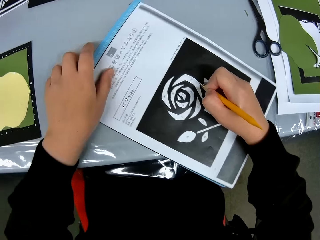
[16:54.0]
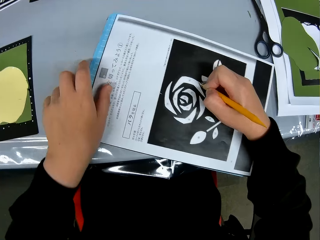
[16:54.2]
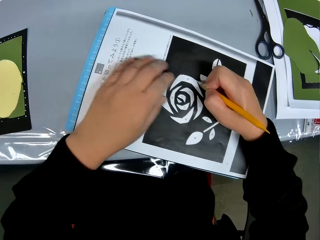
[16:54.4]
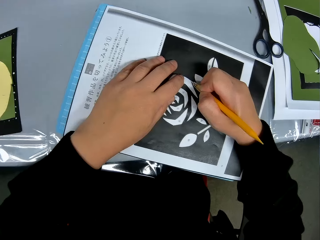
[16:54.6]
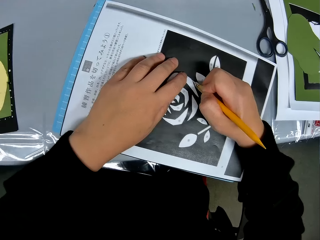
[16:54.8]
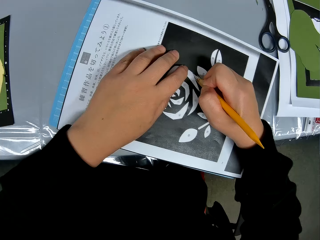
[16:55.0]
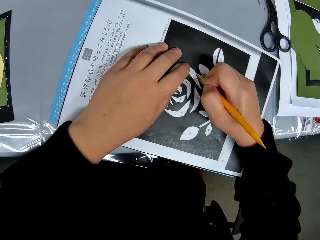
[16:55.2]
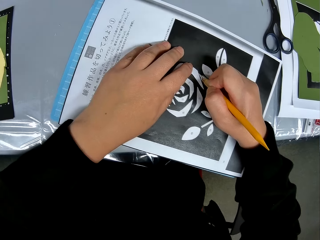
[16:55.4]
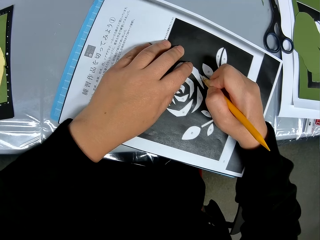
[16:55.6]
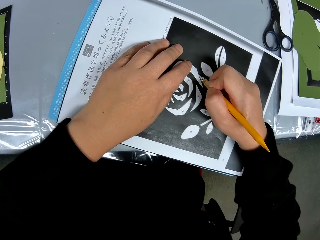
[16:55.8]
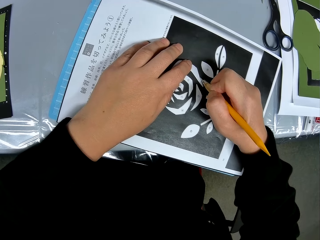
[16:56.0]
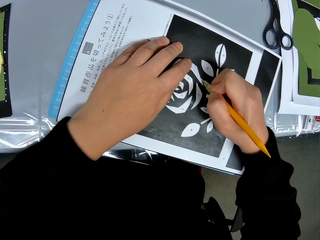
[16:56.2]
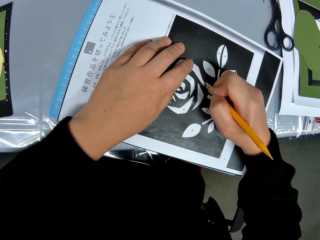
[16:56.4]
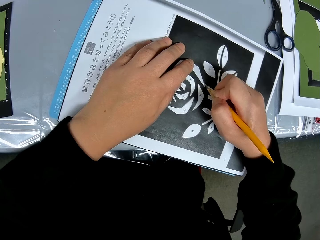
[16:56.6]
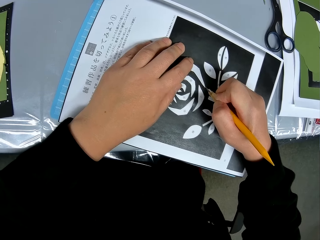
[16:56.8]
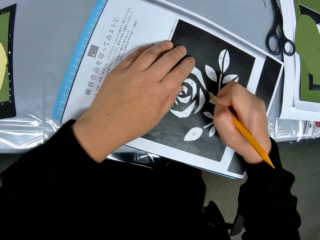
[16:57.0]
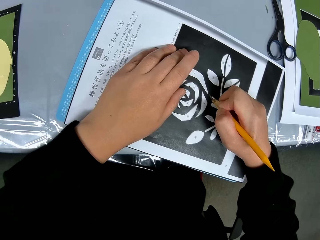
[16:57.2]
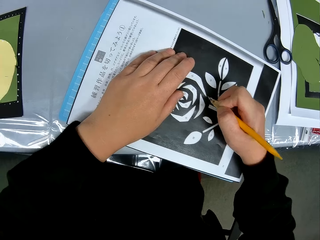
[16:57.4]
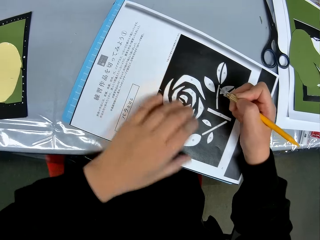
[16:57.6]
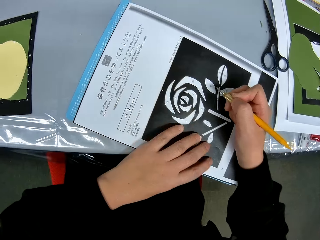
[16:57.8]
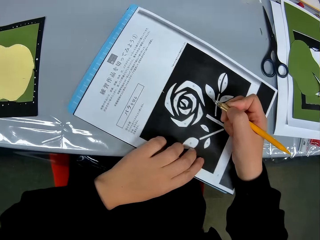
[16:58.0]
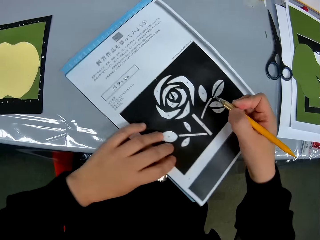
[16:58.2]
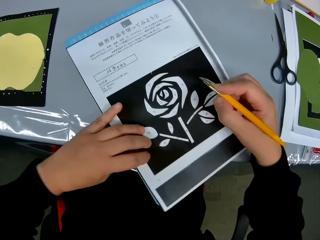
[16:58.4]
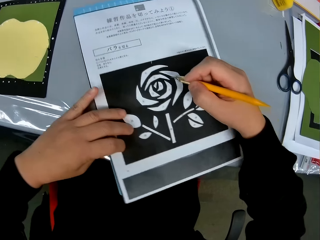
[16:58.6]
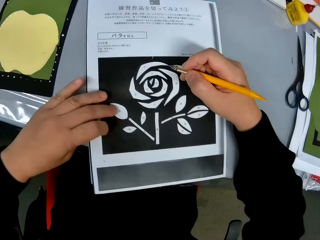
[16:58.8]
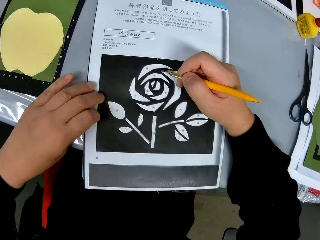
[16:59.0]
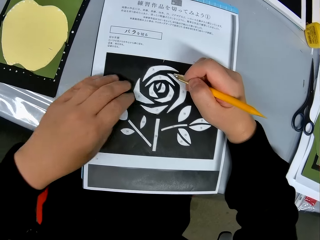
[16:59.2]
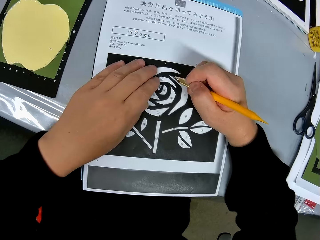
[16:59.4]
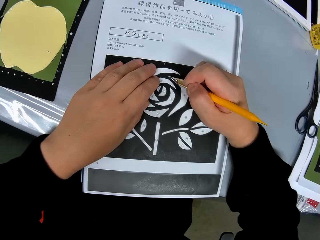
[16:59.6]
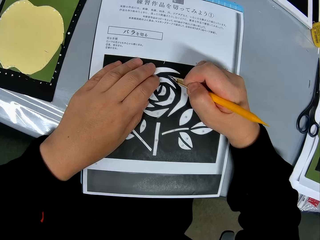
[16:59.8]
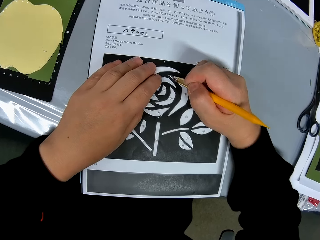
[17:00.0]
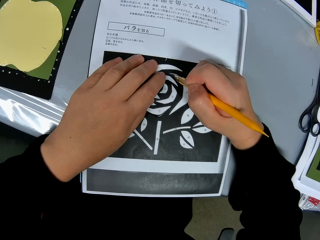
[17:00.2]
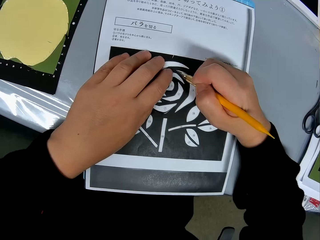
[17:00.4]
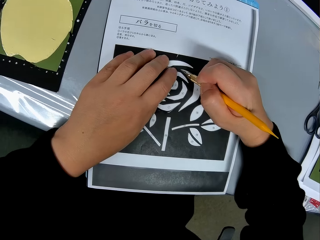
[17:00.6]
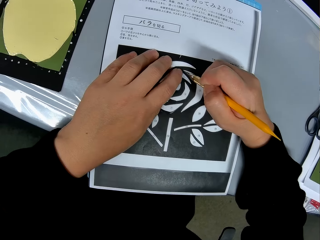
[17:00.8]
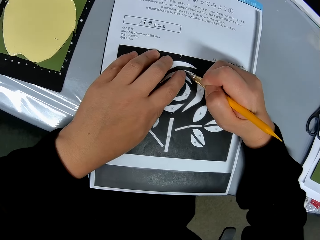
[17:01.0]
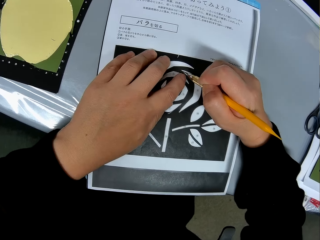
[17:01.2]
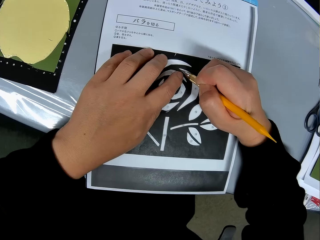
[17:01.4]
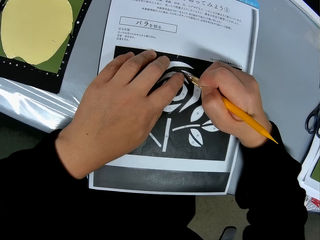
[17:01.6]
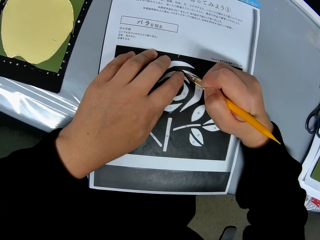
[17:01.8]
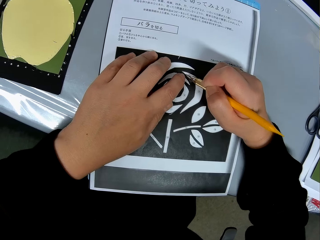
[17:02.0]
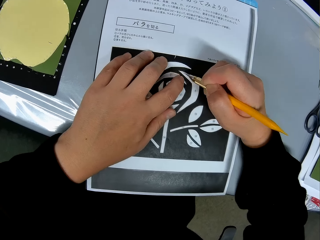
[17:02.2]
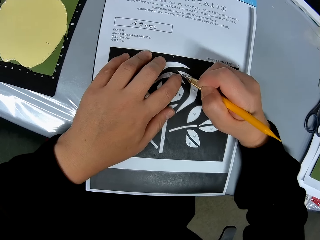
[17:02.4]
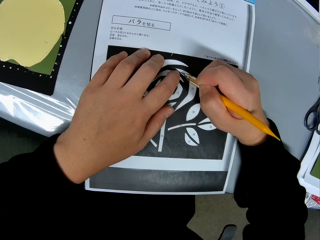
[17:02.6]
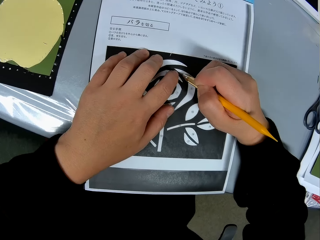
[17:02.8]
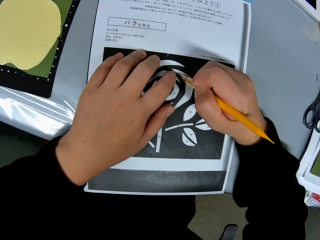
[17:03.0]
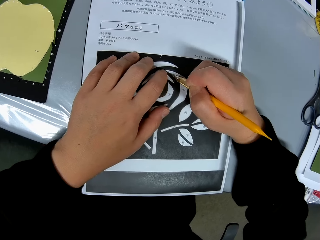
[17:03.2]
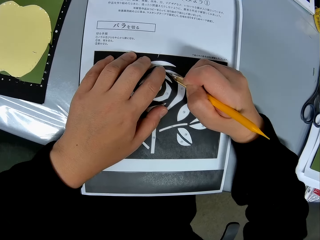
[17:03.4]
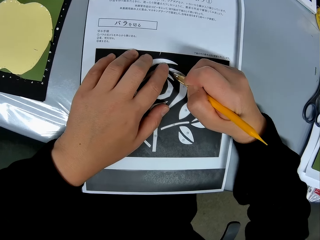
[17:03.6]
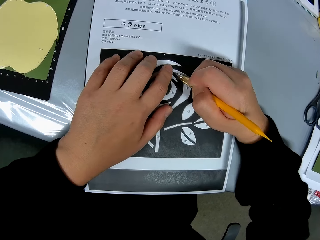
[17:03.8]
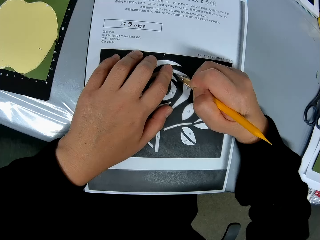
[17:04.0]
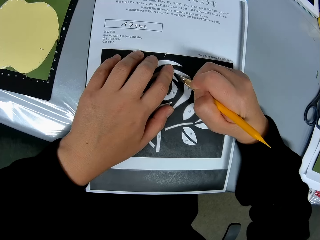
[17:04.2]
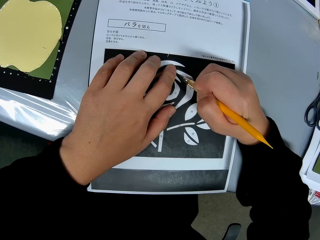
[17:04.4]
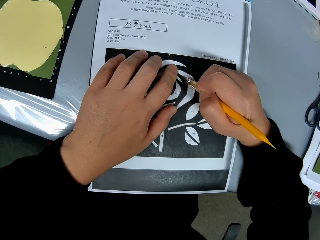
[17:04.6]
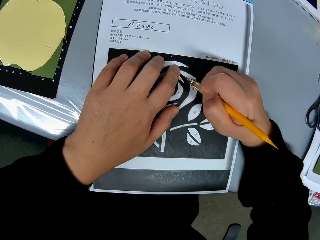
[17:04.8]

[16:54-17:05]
The camera wearer turns the sketching paper. They continue tracing the drawing on the paper with the craft knife. They adjust the position of the paper on the table again. They turn the sketching paper. They continue tracing the drawing on the paper with the craft knife.

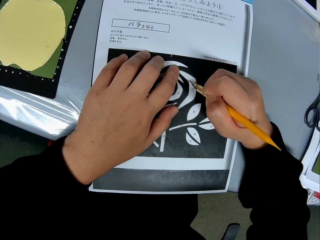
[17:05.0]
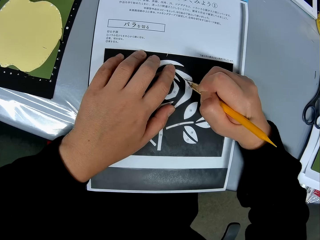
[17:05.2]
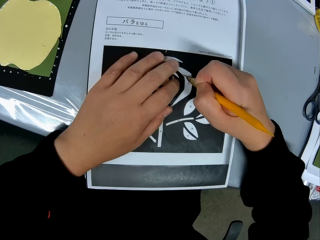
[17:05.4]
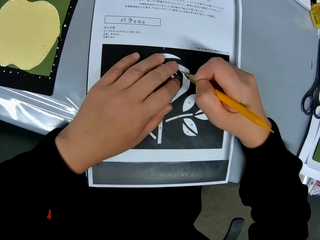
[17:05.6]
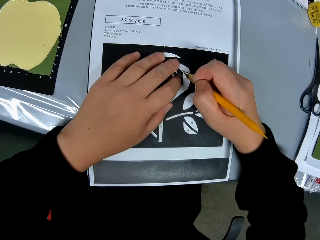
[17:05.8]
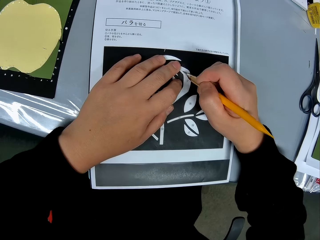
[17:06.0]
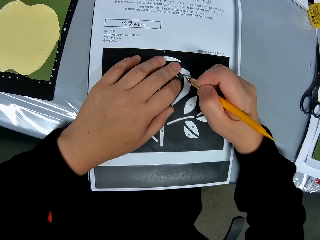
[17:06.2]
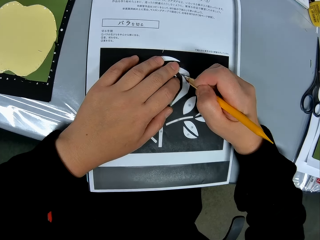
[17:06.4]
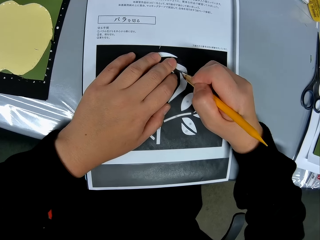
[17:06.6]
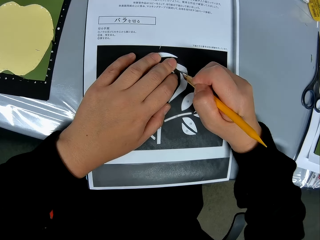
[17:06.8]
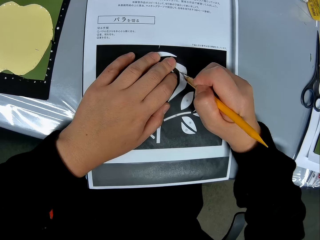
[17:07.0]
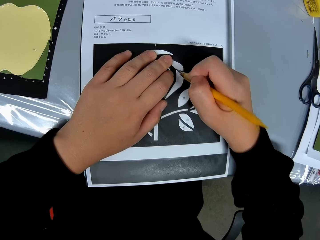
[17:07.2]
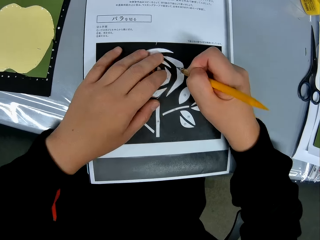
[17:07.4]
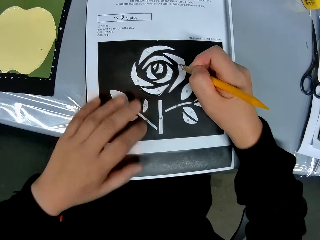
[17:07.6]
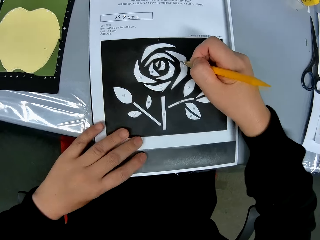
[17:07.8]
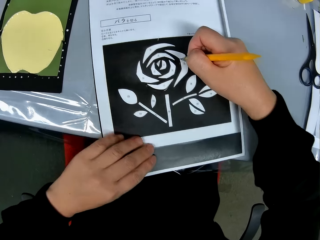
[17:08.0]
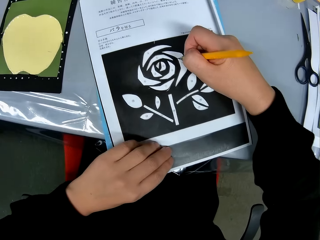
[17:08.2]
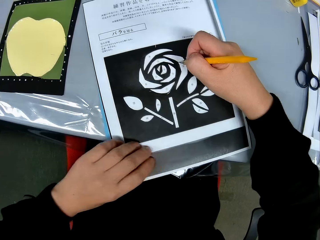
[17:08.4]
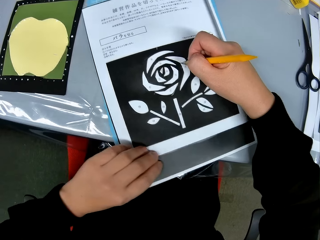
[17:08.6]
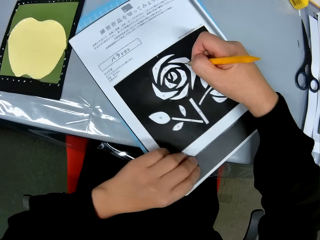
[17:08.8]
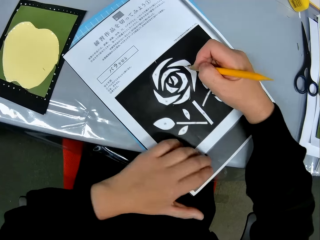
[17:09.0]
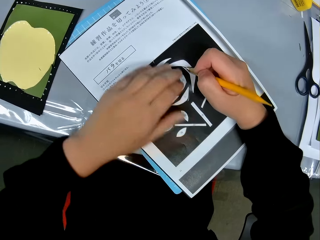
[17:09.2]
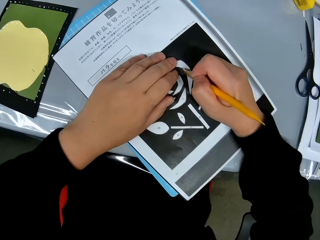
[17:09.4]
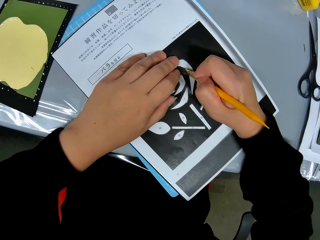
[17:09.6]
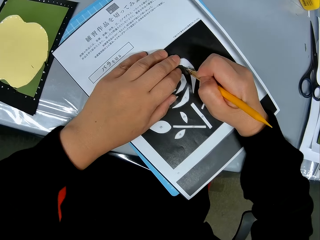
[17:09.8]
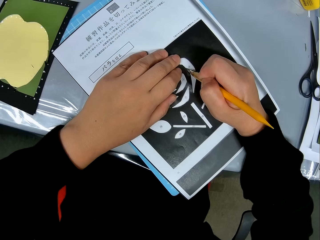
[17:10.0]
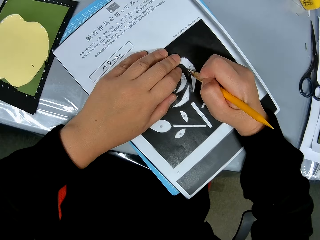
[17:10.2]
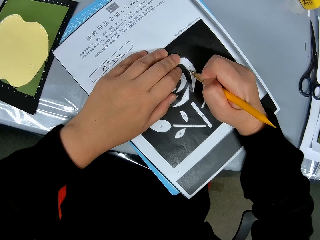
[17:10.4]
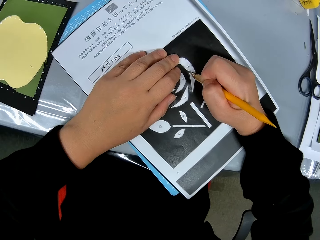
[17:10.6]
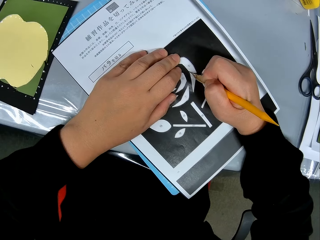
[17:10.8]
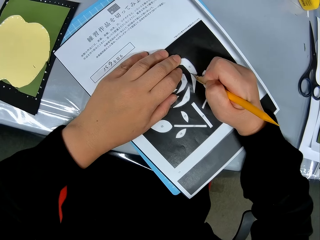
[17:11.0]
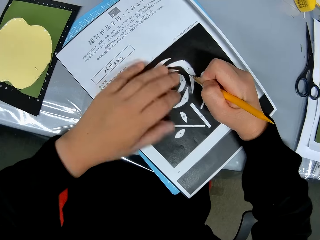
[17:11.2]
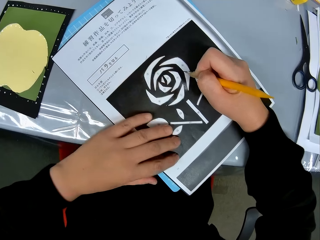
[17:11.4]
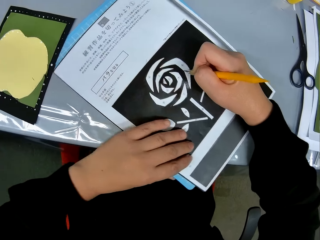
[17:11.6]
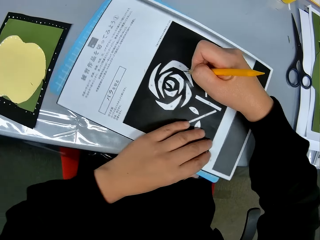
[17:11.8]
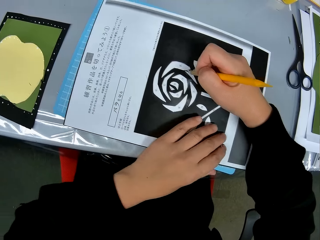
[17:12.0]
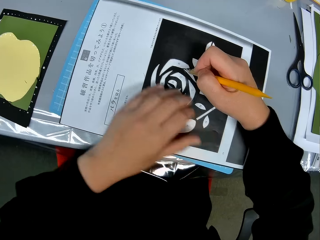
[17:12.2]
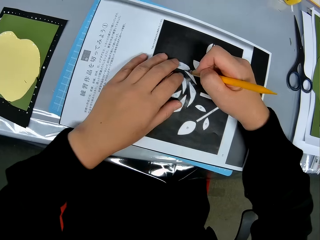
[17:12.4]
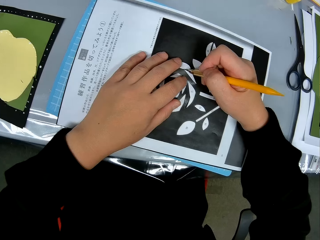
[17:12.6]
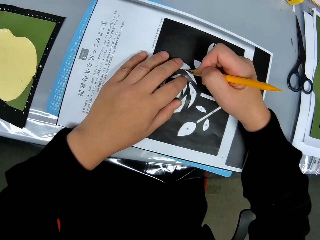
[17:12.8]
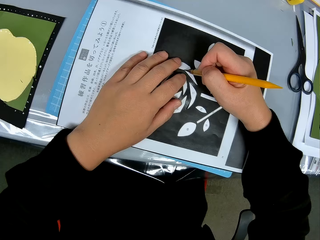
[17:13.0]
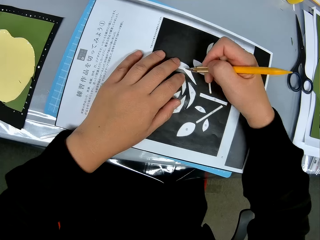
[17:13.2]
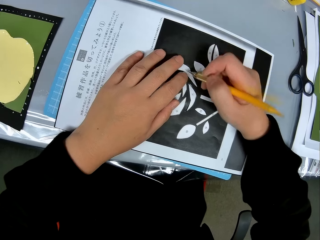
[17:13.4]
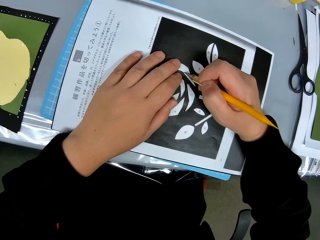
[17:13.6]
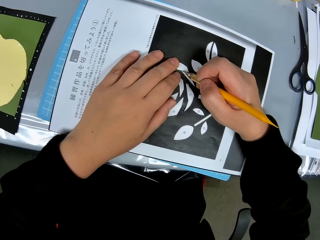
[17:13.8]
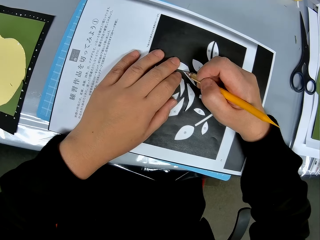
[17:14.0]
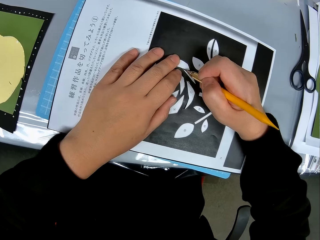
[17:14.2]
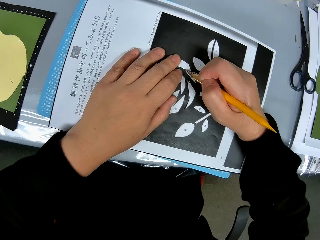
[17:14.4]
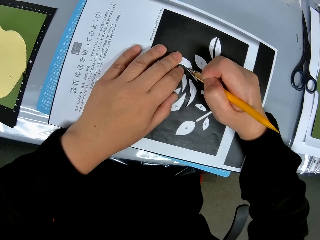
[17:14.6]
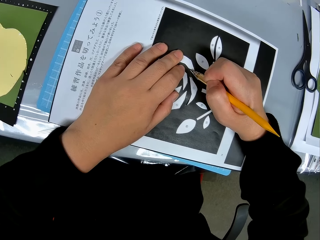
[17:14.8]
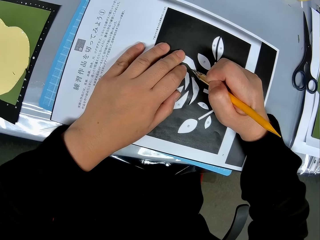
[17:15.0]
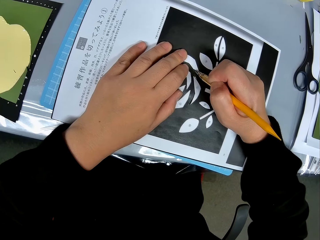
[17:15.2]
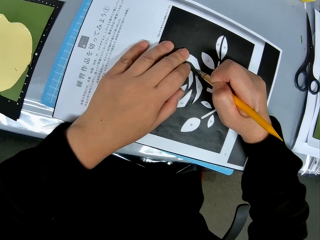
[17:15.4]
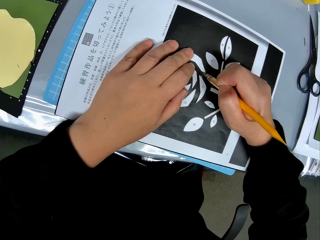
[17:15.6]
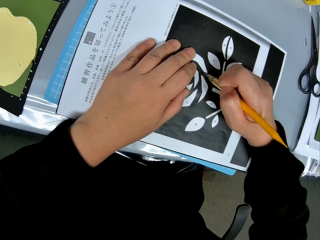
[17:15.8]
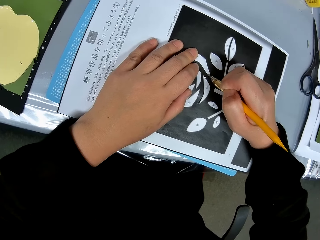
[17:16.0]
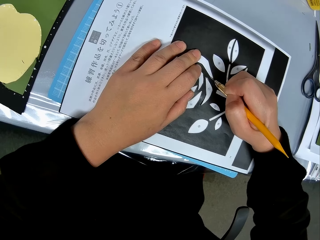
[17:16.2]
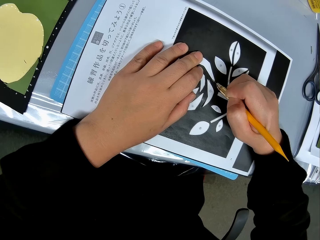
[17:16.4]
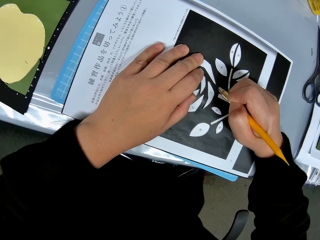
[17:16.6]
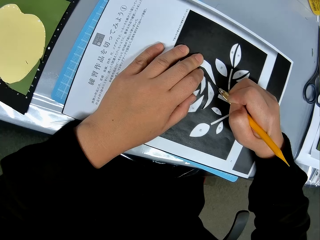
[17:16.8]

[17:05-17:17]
The camera wearer adjusts the position of the paper on the table again. They turn the sketching paper. They continue tracing the drawing on the paper with the craft knife. They adjust the position of the paper on the table again. They turn the sketching paper. They continue tracing the drawing on the paper with the craft knife.
